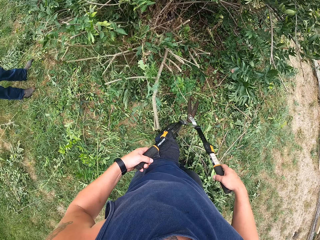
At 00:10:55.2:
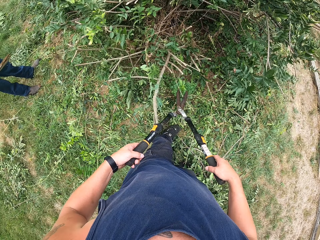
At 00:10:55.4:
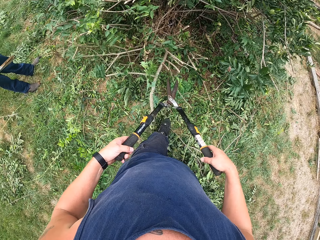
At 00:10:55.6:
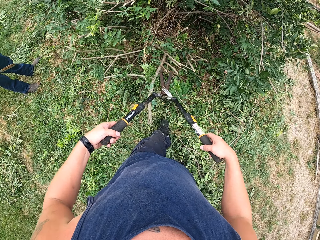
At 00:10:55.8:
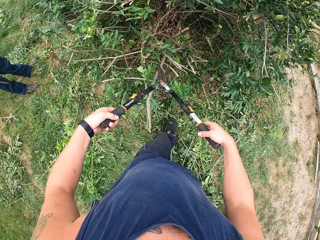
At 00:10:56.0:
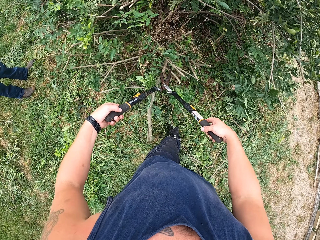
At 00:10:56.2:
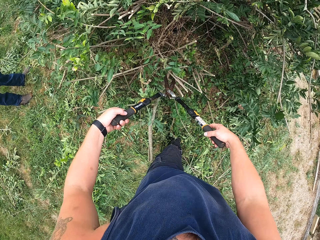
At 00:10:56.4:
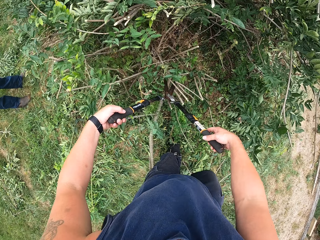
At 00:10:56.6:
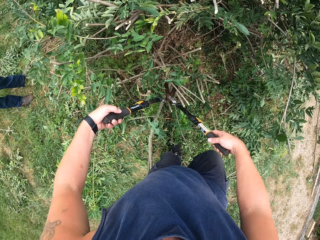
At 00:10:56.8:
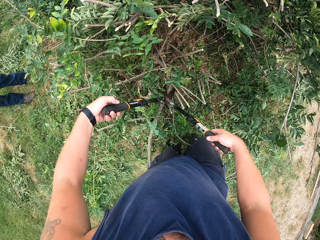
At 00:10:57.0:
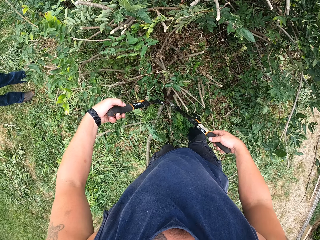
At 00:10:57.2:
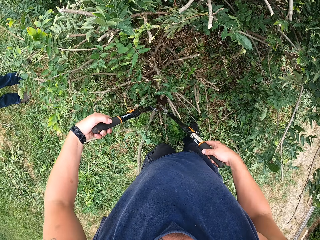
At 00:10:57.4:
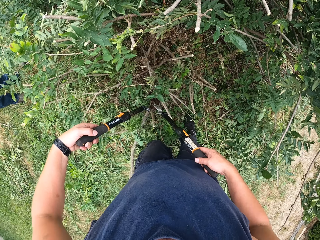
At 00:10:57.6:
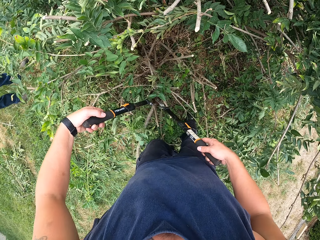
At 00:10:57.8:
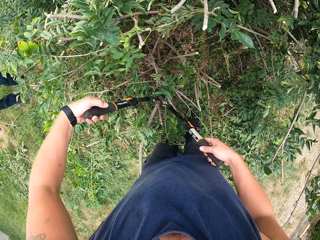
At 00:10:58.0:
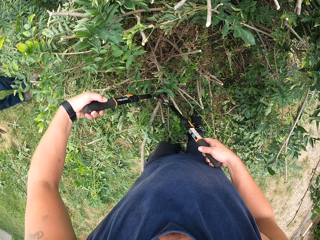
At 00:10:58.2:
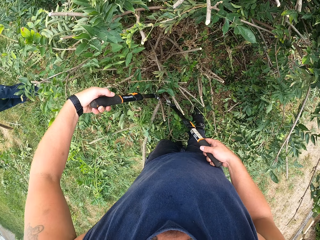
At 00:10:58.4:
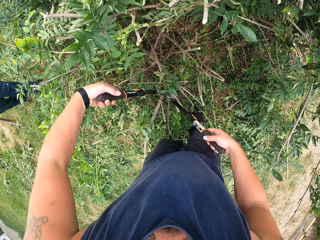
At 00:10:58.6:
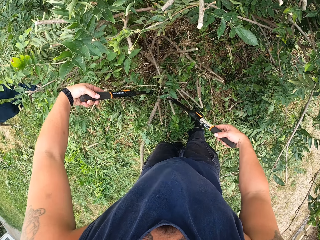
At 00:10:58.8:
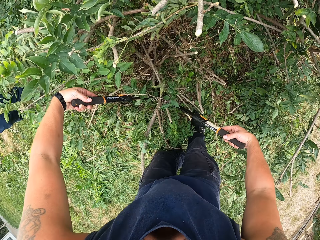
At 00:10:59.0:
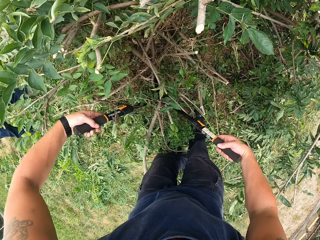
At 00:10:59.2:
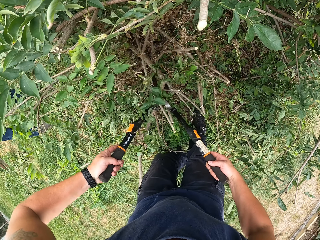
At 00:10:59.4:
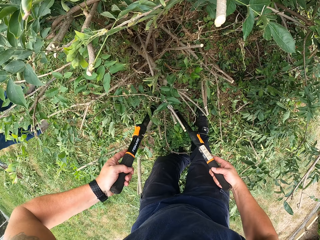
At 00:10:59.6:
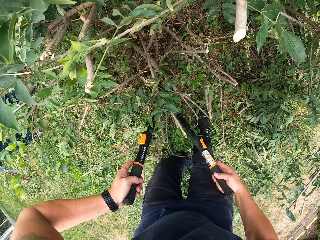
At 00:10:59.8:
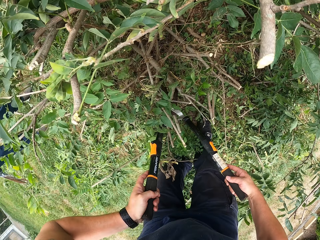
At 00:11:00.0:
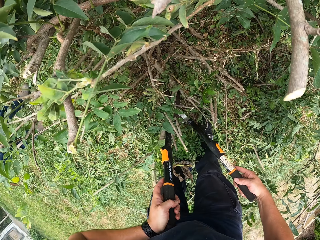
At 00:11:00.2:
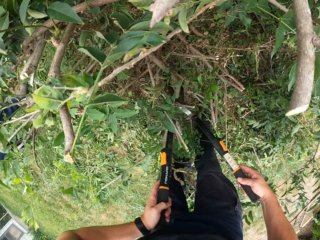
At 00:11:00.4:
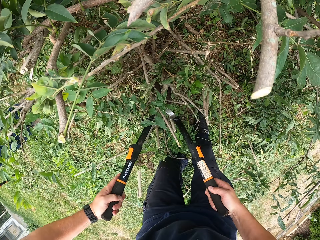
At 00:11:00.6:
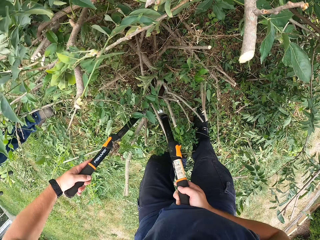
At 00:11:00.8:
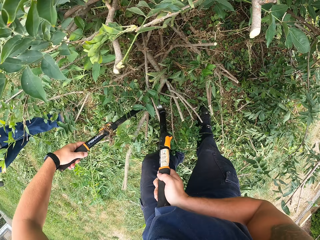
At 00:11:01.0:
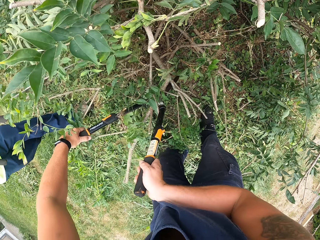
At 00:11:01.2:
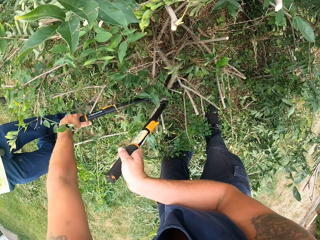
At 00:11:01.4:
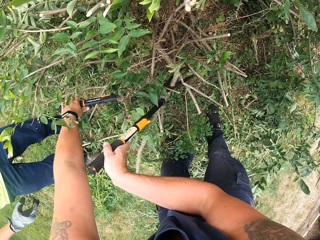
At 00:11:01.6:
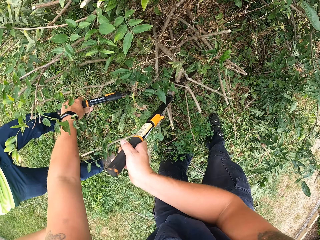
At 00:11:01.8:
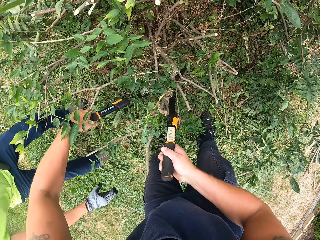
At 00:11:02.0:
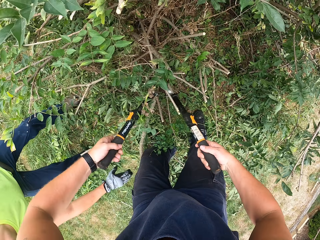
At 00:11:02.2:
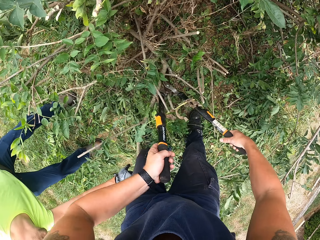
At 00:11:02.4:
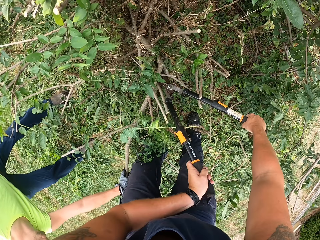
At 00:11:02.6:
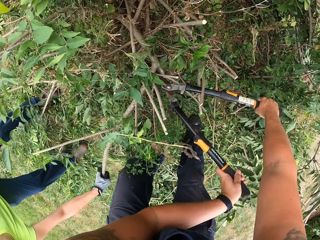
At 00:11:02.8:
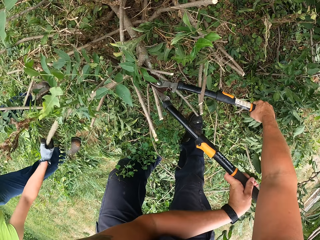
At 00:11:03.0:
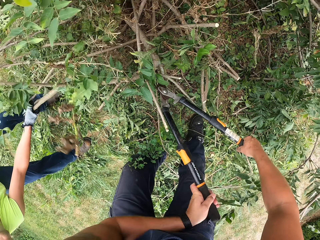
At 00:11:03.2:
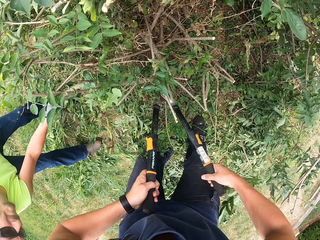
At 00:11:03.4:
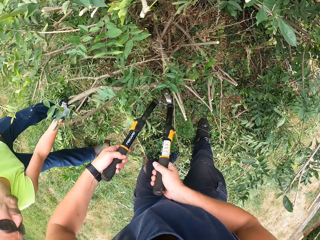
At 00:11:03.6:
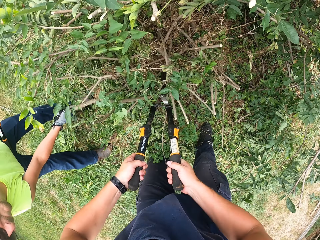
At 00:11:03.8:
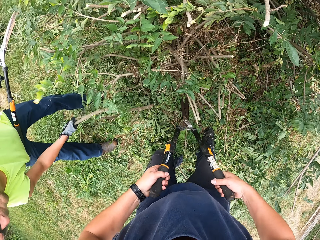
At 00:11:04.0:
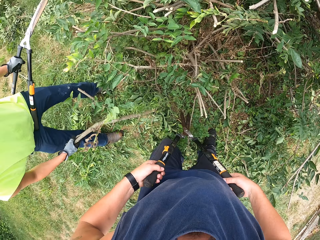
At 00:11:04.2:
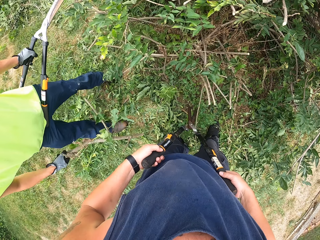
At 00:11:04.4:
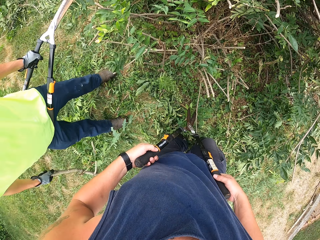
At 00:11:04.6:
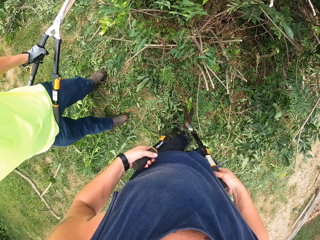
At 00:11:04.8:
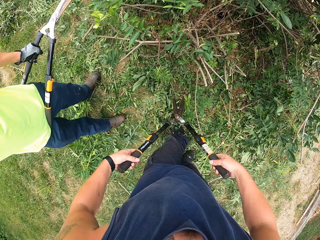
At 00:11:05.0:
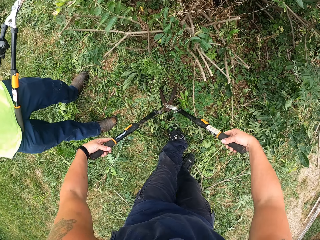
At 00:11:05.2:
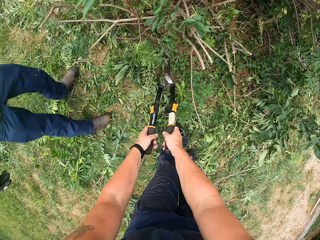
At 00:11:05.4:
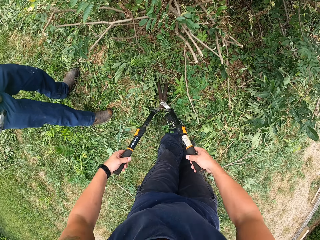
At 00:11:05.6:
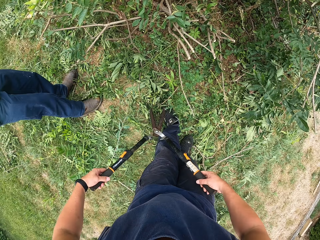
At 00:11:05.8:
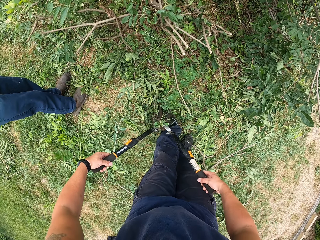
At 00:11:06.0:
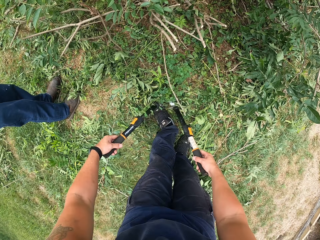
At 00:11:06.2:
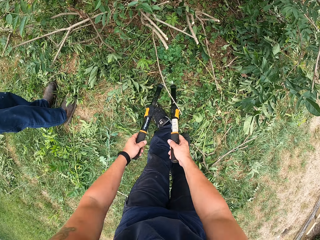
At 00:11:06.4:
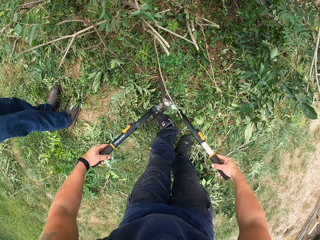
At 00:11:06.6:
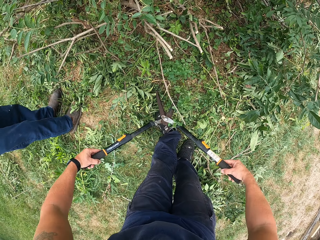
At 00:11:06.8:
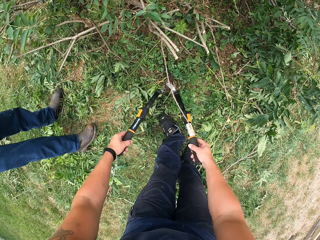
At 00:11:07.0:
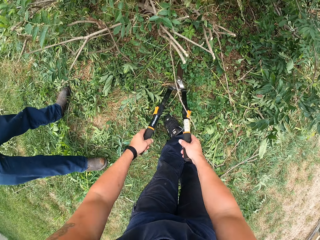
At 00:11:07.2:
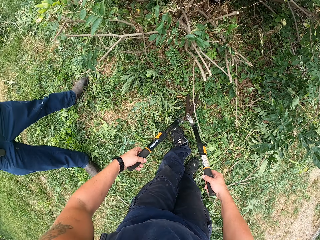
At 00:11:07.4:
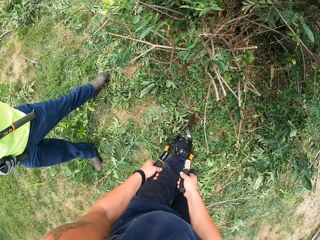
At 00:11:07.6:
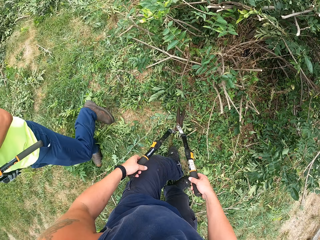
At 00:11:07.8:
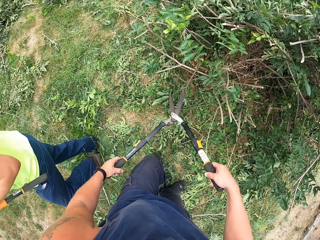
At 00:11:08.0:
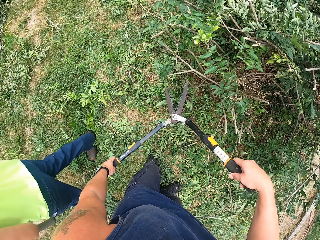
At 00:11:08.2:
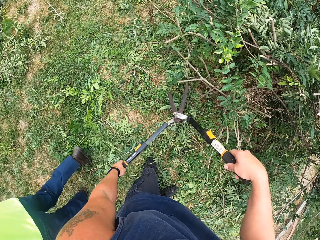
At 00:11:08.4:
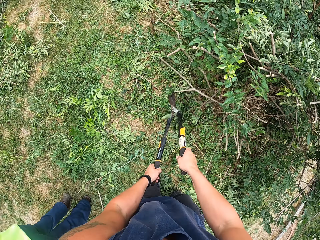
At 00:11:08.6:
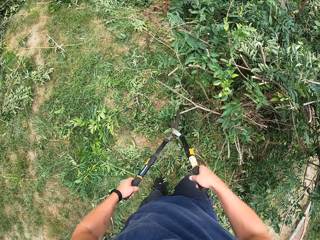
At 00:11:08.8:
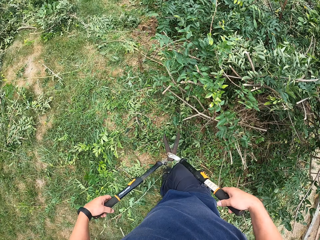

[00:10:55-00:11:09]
The camera wearer trims the tree with the shears. The man pulls a branch from the tree with his right hand and drops the branch on the floor.

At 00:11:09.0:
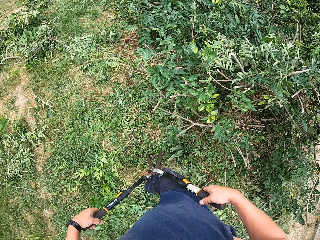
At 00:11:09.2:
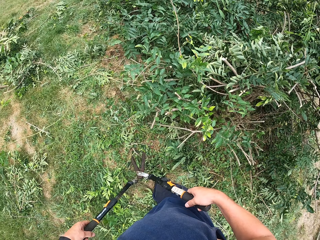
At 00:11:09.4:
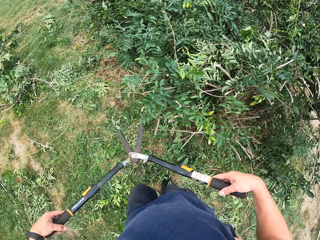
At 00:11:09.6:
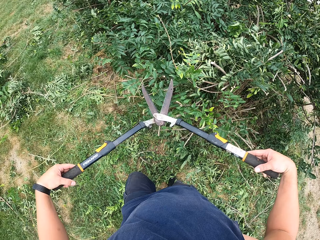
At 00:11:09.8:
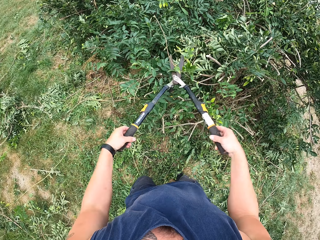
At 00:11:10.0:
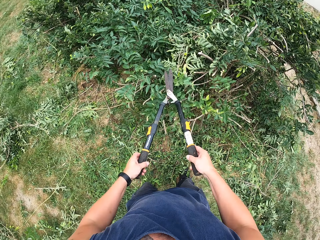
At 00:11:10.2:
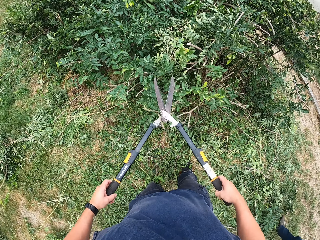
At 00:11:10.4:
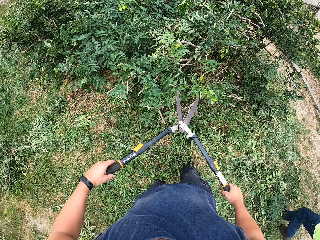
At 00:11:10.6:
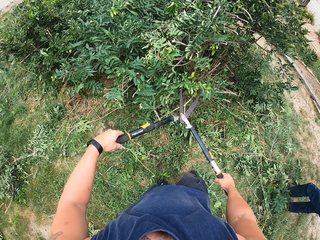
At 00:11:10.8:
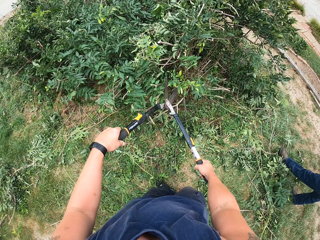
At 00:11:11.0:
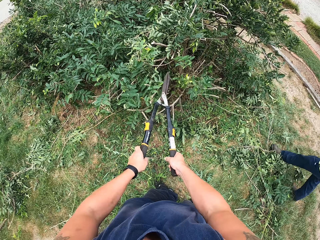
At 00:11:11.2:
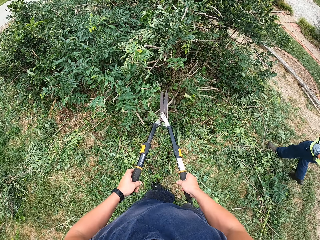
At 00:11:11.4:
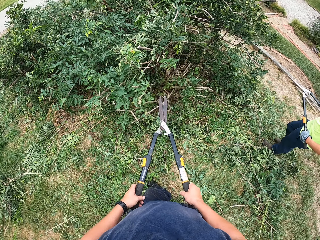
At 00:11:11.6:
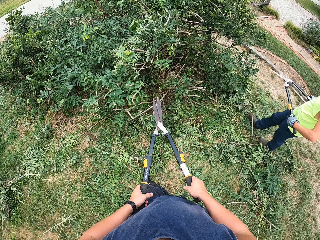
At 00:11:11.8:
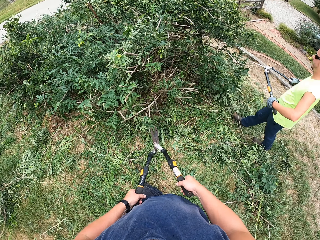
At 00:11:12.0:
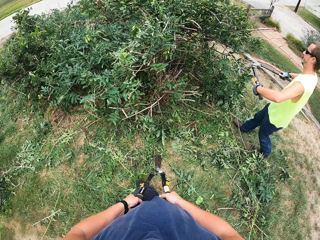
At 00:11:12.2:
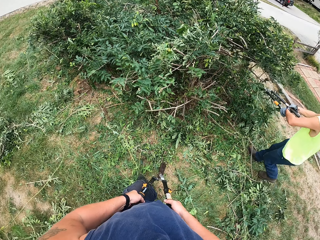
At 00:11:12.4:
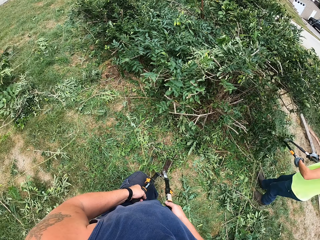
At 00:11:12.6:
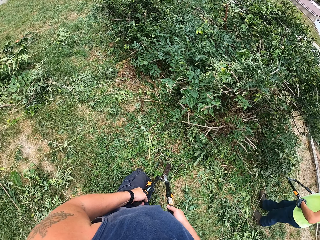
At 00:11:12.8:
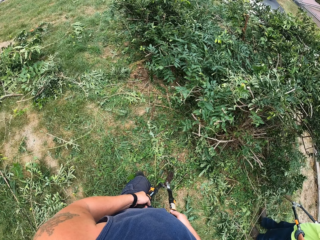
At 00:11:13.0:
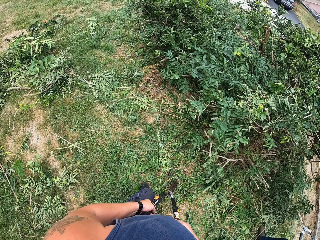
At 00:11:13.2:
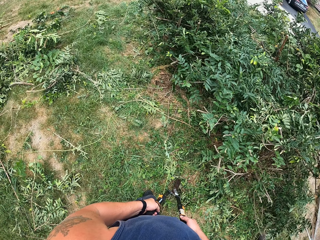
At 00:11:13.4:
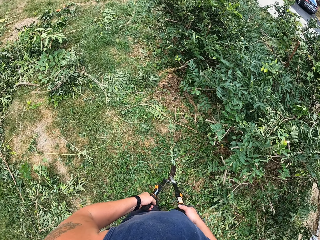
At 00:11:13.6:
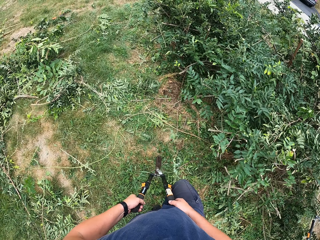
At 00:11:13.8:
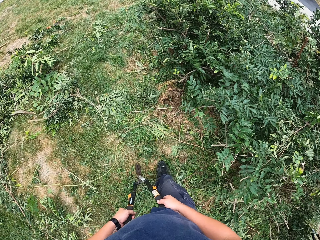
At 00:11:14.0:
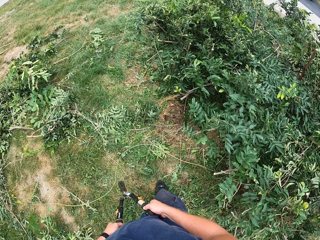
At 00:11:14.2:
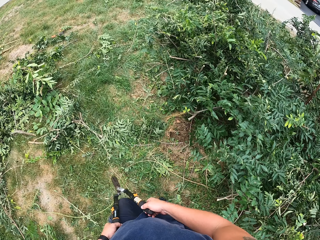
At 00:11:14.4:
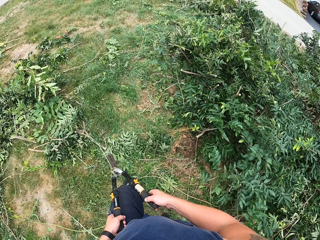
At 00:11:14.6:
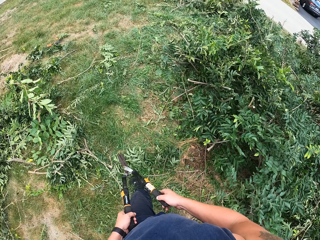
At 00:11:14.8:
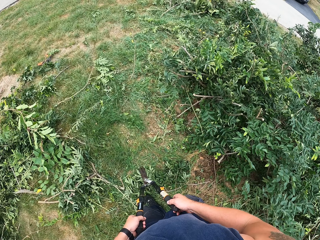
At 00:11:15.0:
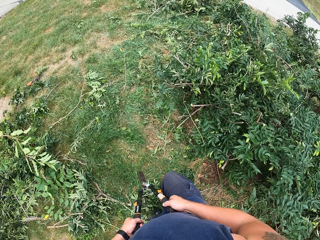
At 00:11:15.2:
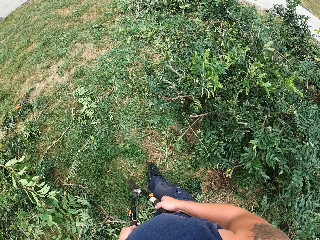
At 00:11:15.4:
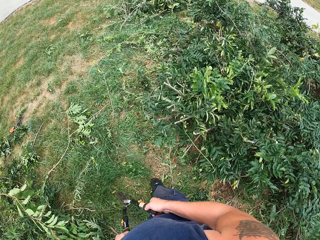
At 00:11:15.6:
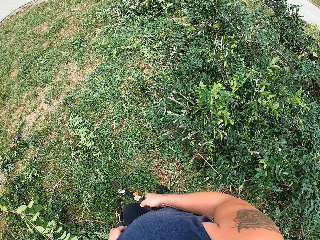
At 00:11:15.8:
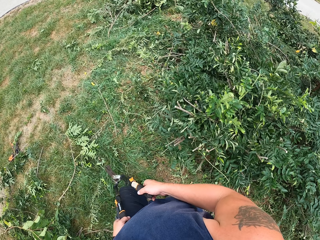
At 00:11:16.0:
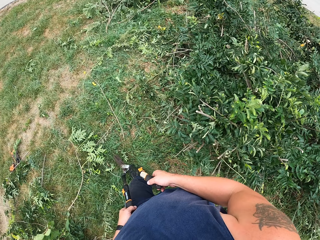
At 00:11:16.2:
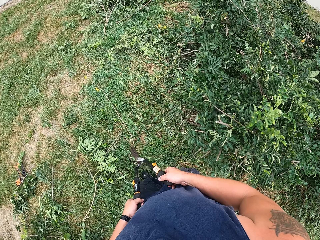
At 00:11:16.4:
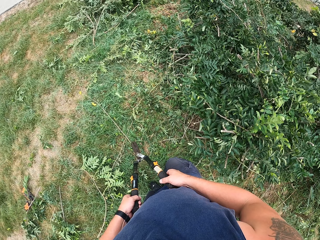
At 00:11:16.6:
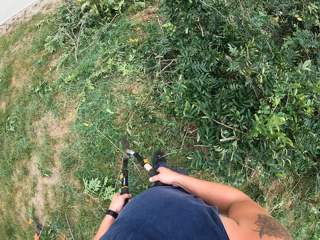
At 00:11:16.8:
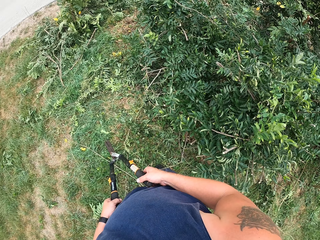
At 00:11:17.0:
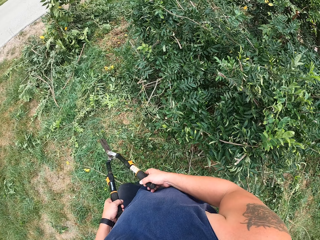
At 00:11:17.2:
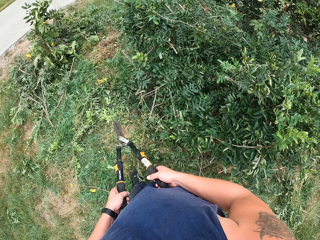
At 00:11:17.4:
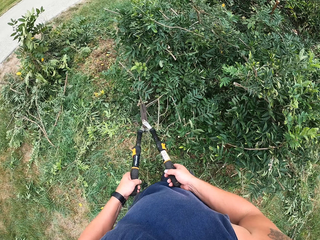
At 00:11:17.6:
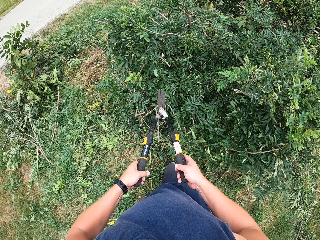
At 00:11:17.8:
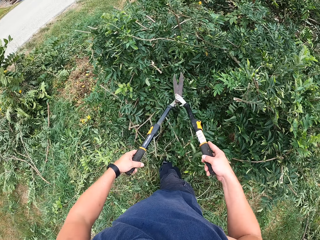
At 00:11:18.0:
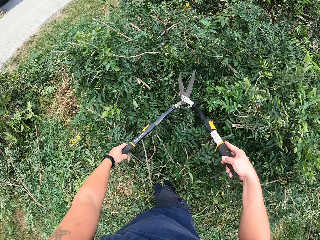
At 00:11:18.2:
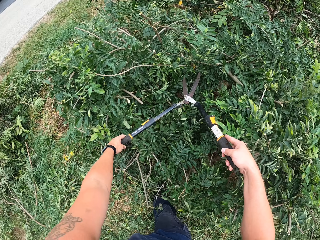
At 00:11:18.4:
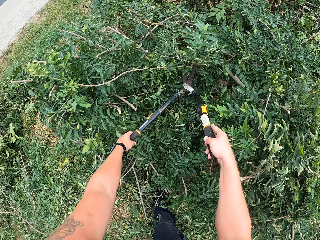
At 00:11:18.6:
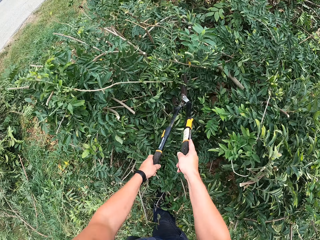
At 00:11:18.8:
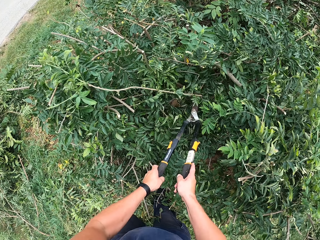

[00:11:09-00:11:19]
The man trims the tree with the other shears. The camera wearer walks around the bush. They trim the tree with the shears.
